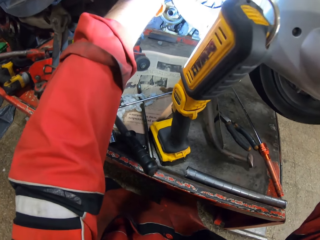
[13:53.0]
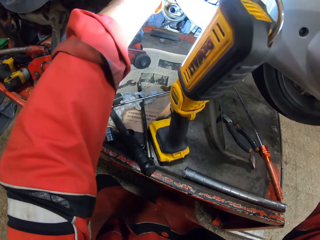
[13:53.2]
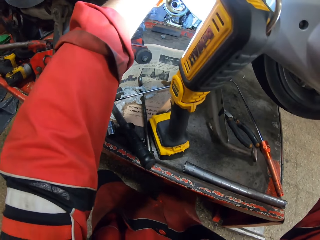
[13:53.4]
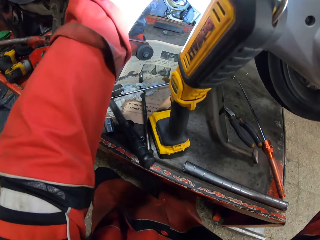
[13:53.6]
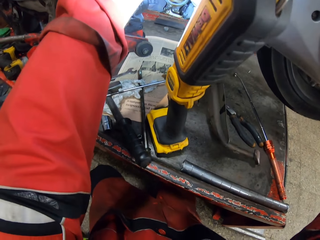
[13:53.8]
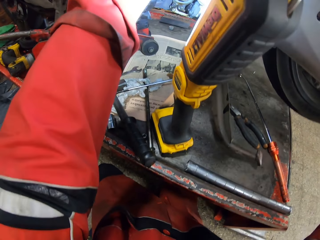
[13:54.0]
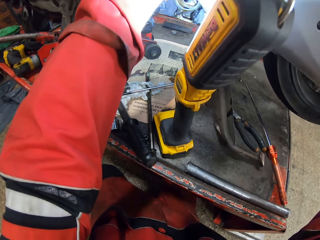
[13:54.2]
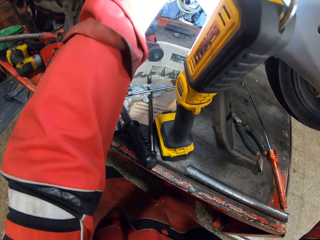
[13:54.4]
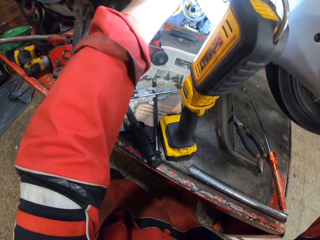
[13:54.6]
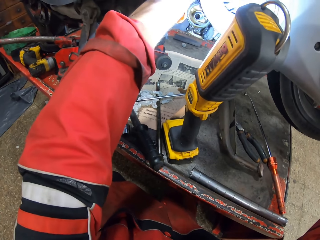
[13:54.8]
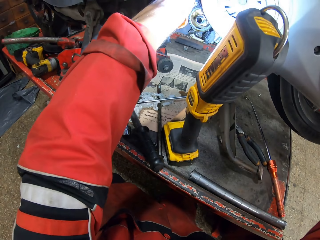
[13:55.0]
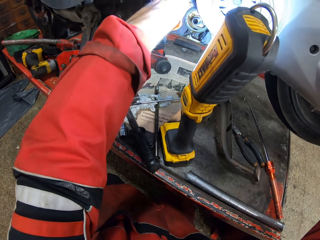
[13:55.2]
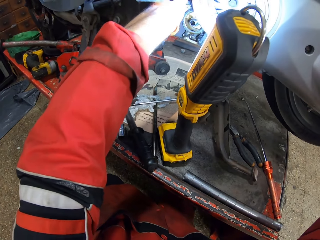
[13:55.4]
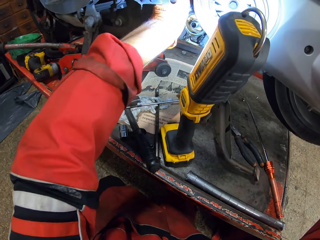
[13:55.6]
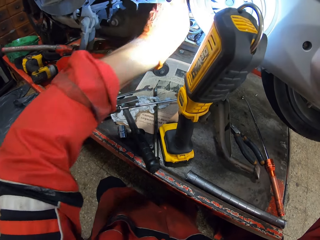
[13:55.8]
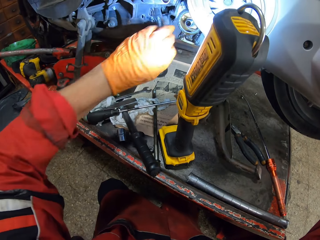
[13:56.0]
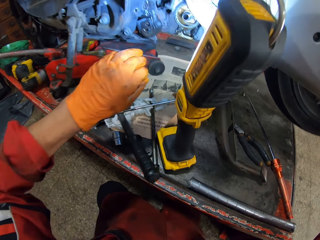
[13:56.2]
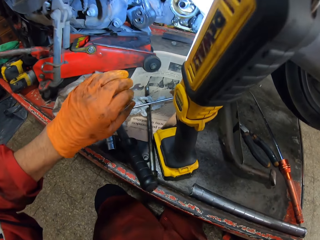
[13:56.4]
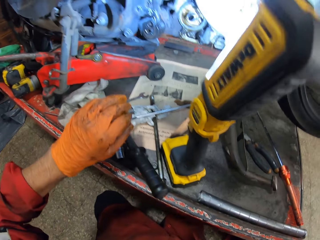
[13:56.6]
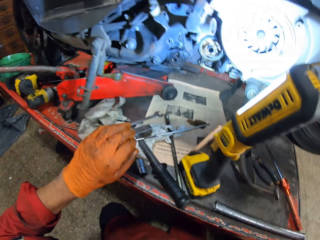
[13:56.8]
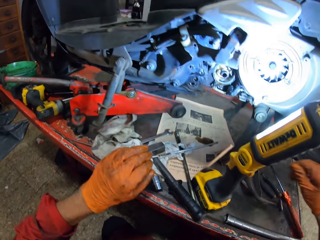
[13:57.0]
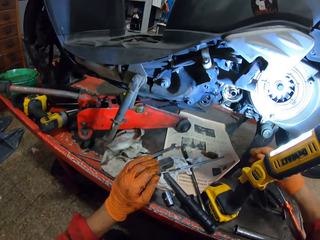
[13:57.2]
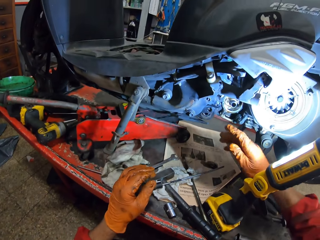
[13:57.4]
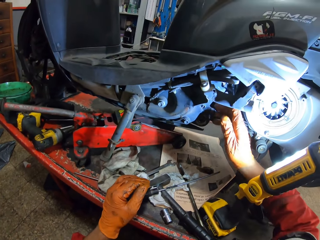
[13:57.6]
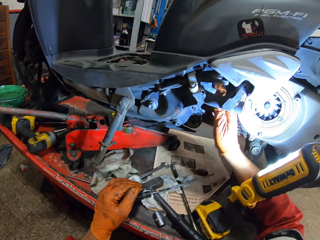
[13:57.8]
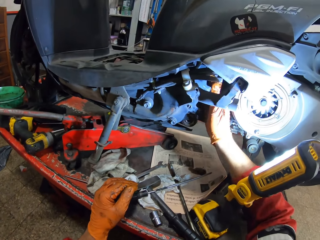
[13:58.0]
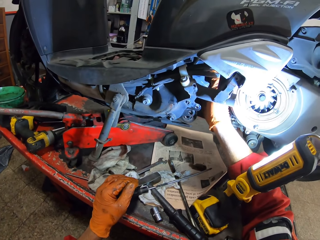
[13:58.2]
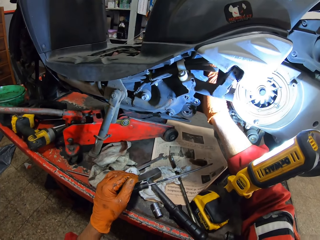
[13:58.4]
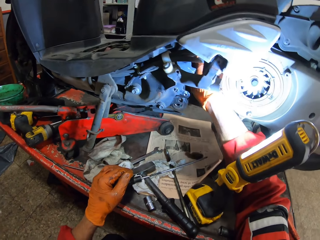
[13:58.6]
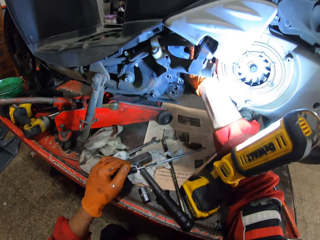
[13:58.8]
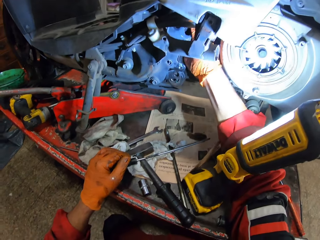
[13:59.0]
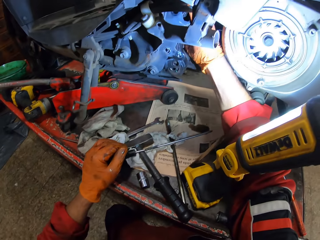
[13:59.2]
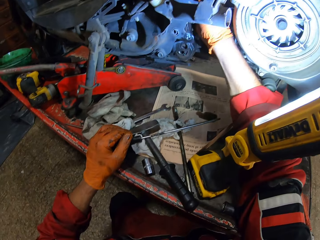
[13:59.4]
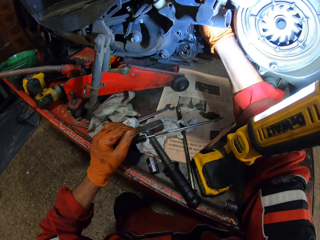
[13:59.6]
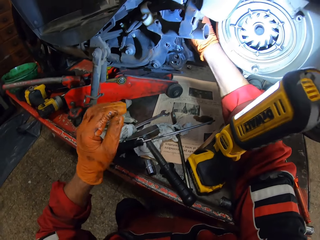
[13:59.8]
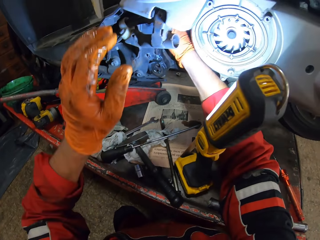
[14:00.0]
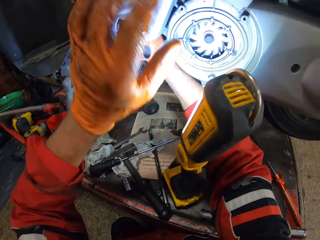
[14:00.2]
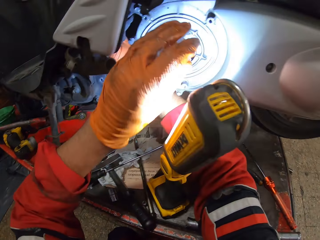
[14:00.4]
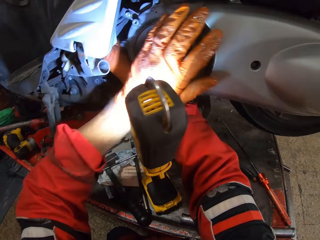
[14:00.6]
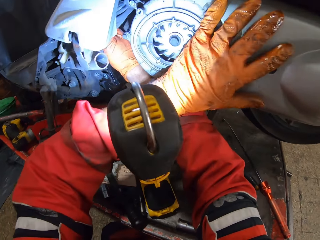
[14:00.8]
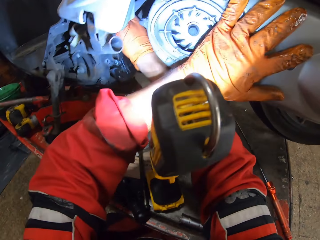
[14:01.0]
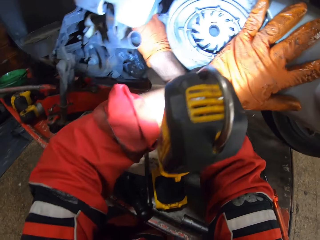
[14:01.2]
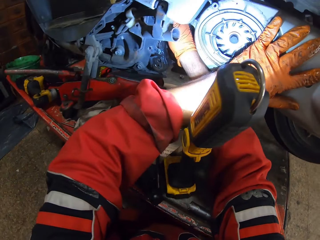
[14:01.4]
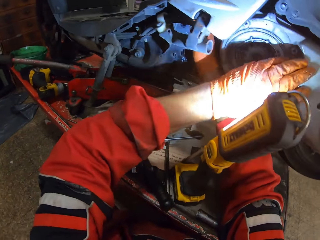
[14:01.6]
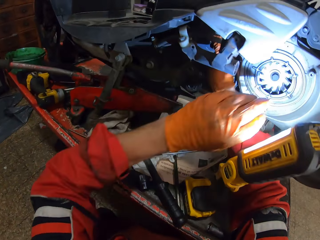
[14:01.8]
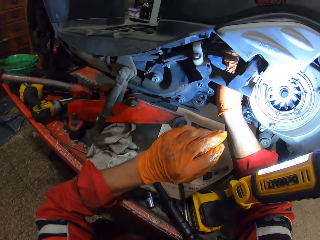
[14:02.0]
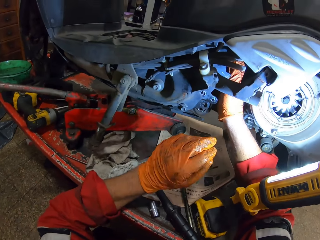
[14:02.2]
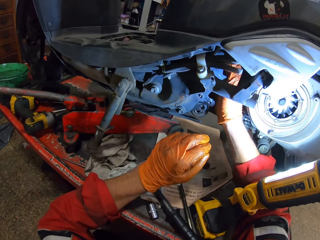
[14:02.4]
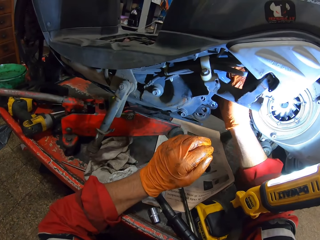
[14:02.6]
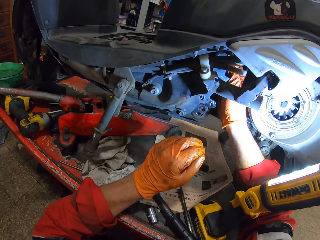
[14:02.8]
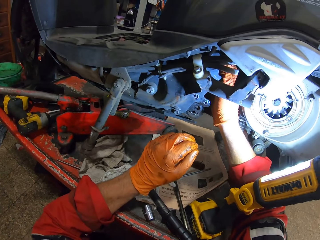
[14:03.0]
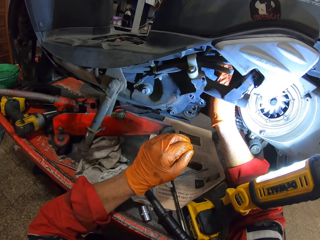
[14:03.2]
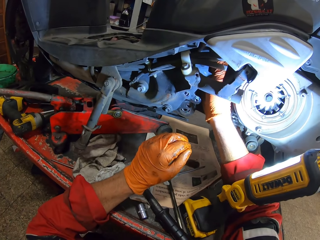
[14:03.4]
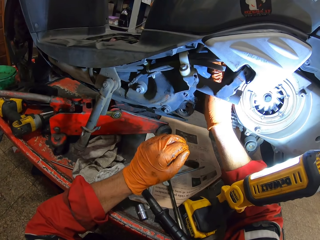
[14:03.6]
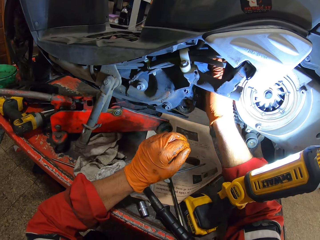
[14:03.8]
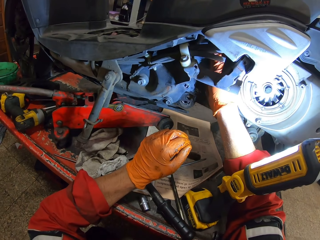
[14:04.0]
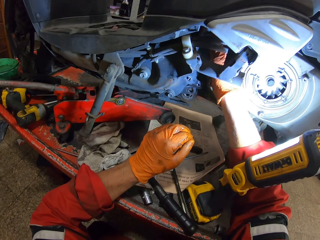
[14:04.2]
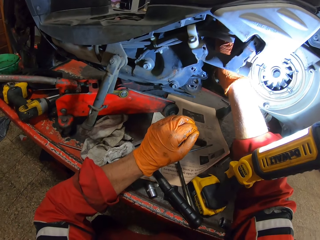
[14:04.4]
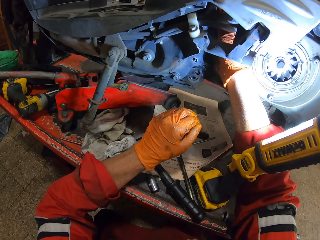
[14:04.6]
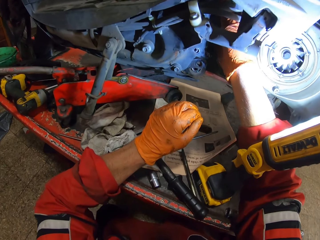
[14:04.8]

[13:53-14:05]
The camera wearer looks at the engine. He adjusts a part of the motorcycle with his right hand. He puts the hand on the motorbike and shakes the motorbike. He fixes the bolt with the hand.

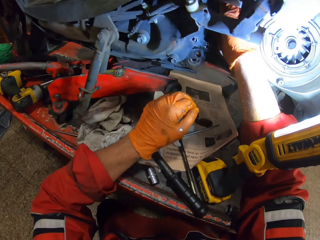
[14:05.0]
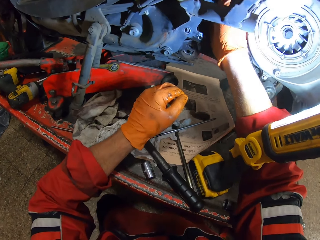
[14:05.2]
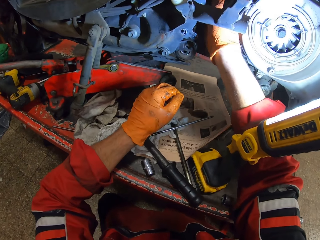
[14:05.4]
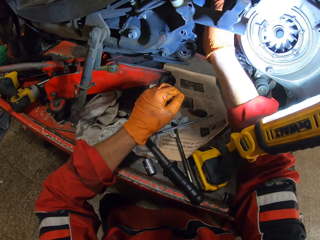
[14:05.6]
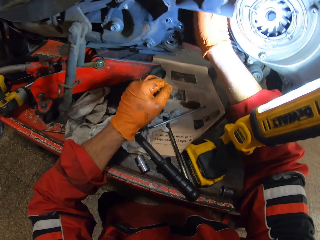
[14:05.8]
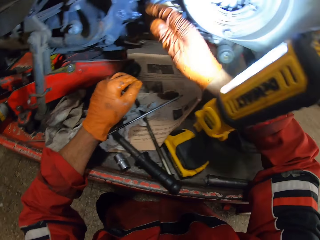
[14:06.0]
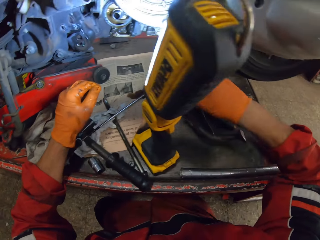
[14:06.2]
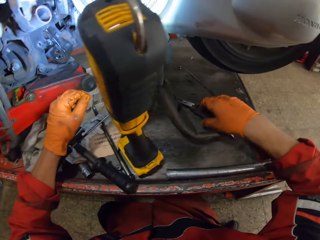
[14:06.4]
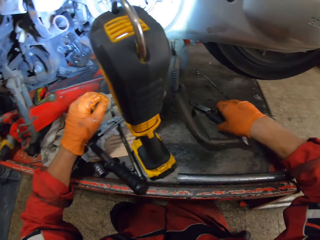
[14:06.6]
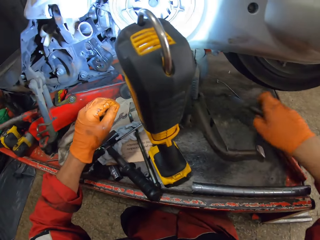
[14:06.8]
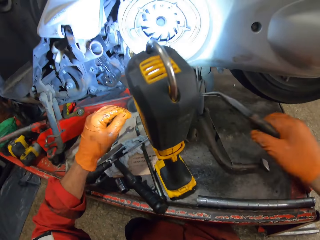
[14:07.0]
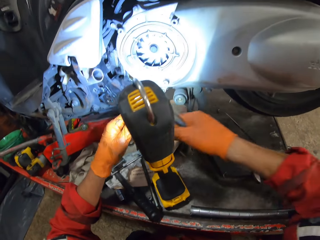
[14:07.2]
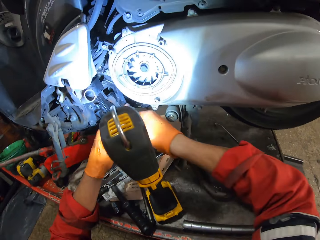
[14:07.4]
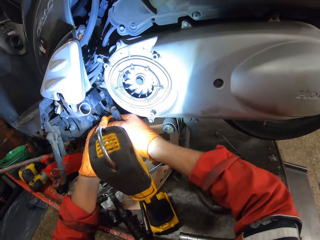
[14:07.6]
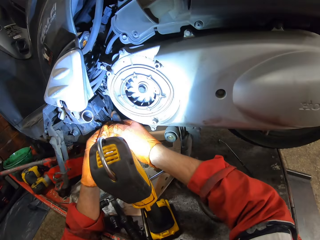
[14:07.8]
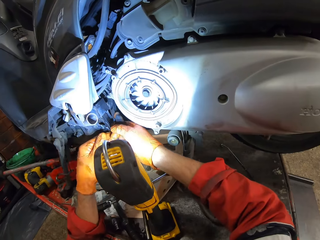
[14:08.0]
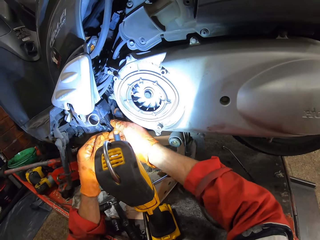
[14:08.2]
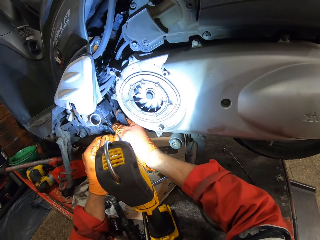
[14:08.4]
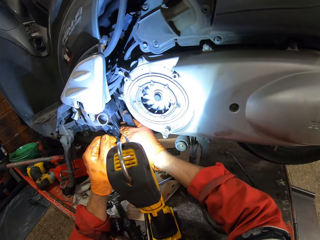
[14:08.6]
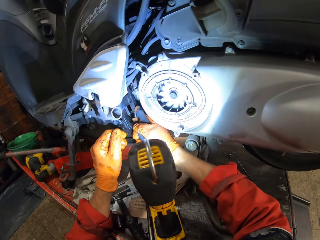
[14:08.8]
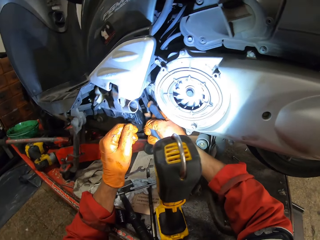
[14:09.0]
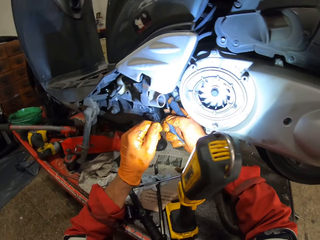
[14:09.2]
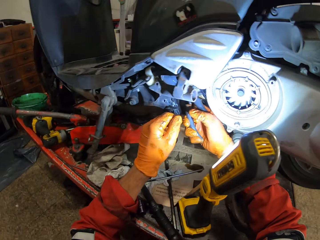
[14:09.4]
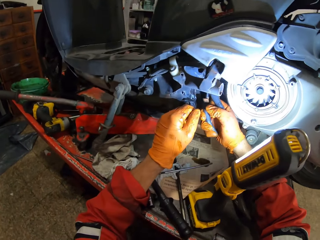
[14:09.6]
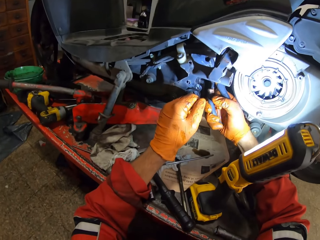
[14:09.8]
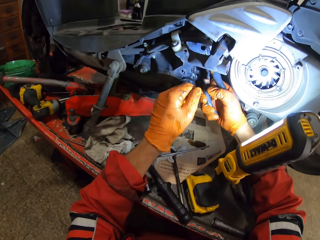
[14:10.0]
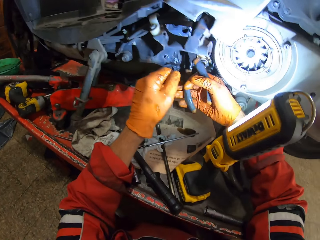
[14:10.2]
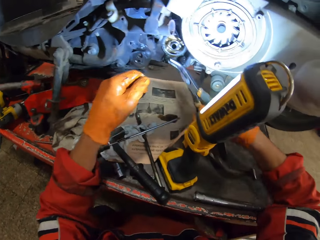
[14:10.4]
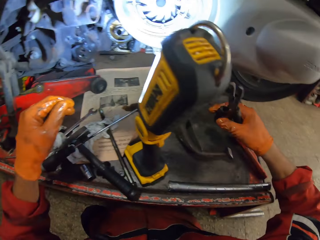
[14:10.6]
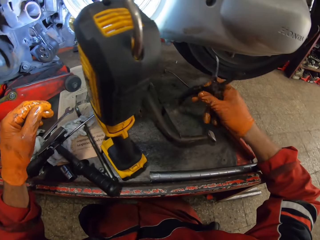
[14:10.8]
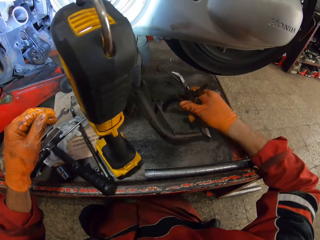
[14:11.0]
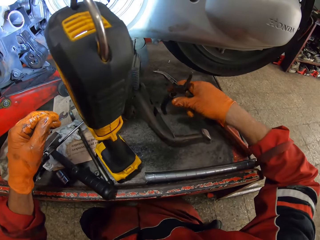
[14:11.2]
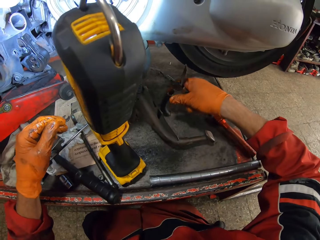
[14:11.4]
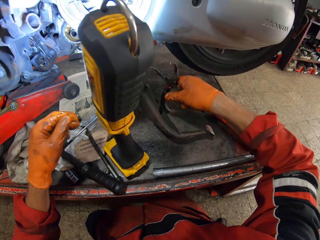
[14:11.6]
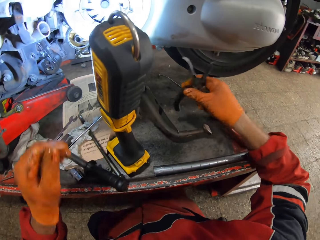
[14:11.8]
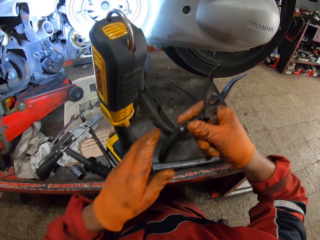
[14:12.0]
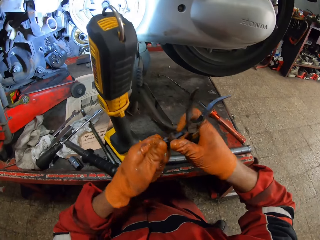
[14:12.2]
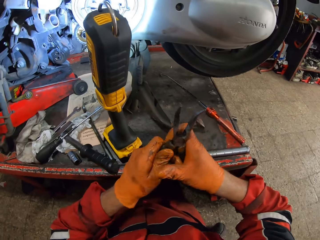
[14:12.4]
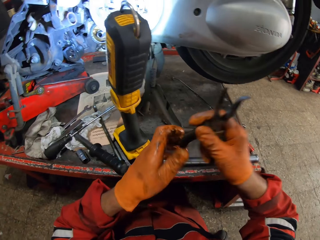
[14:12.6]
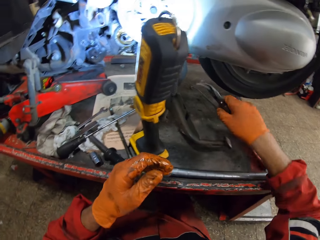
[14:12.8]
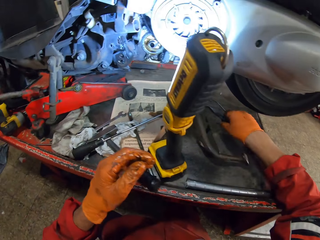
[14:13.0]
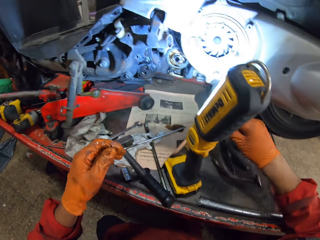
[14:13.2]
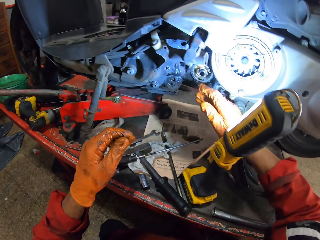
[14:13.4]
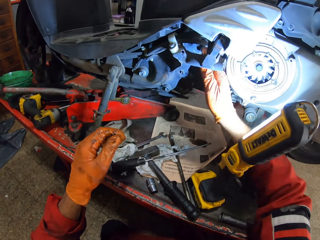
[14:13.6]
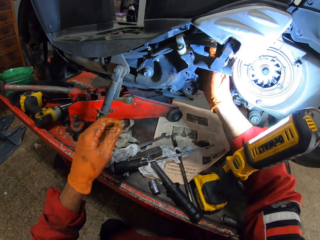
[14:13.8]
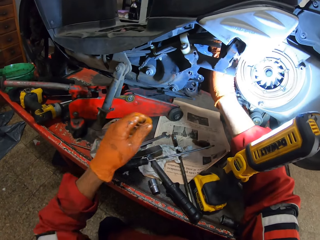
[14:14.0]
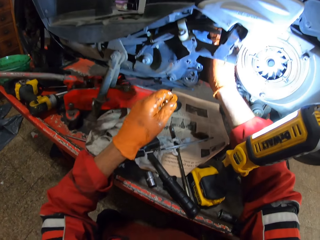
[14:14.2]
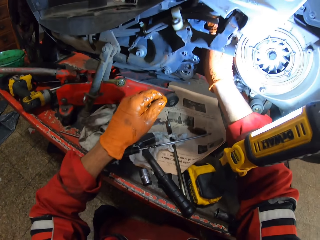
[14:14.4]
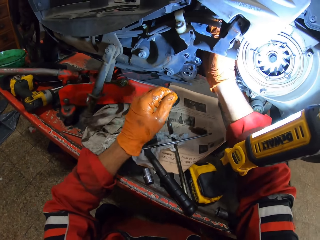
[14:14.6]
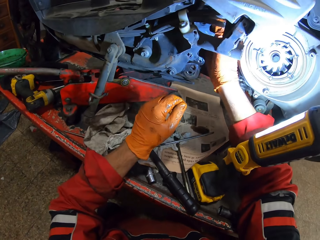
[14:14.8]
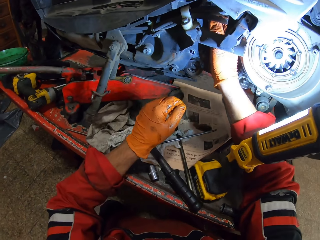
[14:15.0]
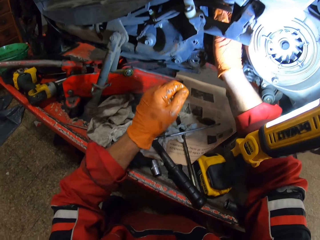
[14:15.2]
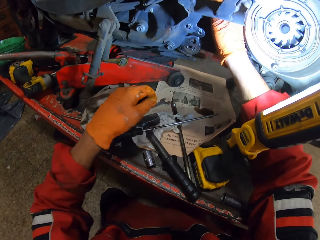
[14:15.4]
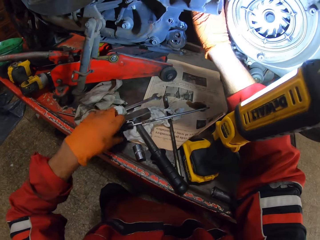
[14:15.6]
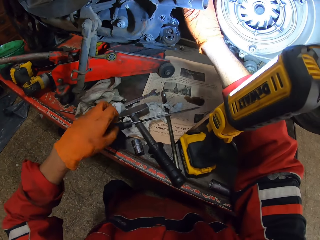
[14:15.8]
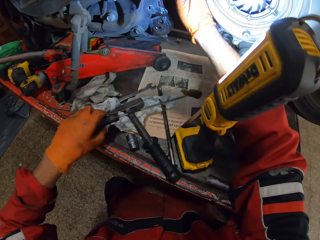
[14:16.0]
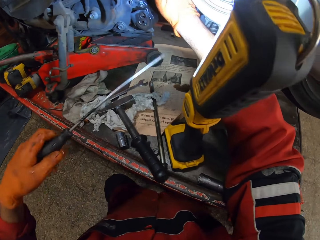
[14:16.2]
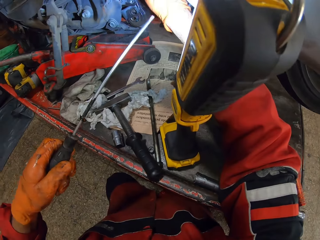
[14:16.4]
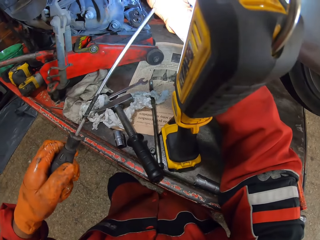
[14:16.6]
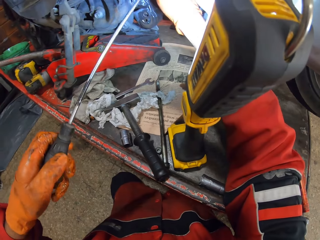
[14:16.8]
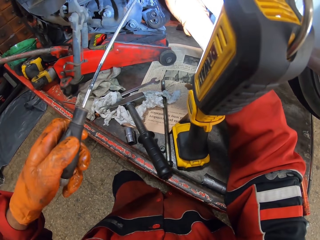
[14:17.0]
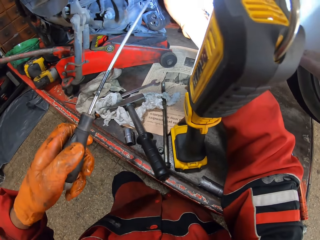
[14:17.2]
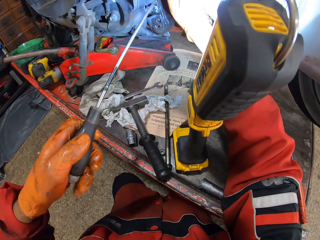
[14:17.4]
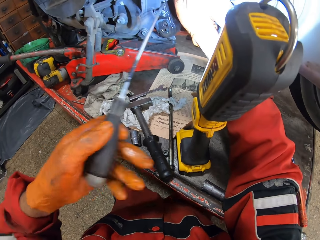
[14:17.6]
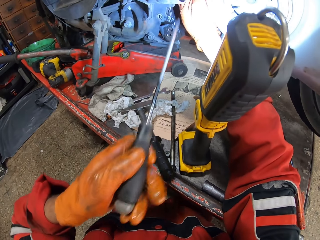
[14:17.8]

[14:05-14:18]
The camera wearer picks up the needle nose pliers from the workbench with his right hand. He screws a bolt with the needle nose pliers. He puts the pliers down. He adjusts the needle nose pliers with both hands. He holds the pliers with the hands. He drops the needle nose pliers on the workbench with his right hand. He adjusts a part of the motorcycle with his right hand. He picks up a long screwdriver from the workbench with his left hand. He screws a hole with the long screwdriver with his left hand.
